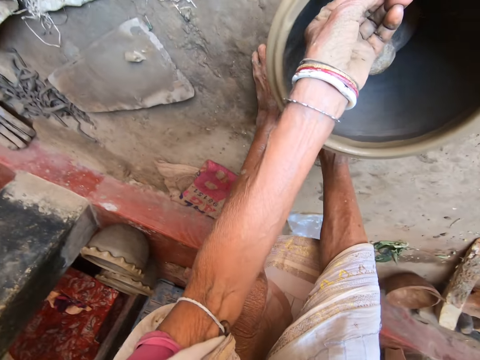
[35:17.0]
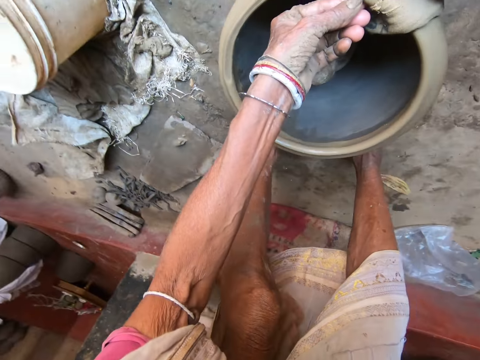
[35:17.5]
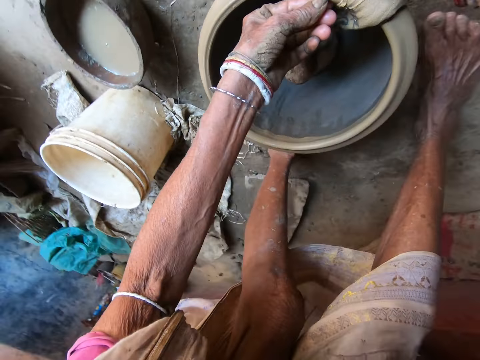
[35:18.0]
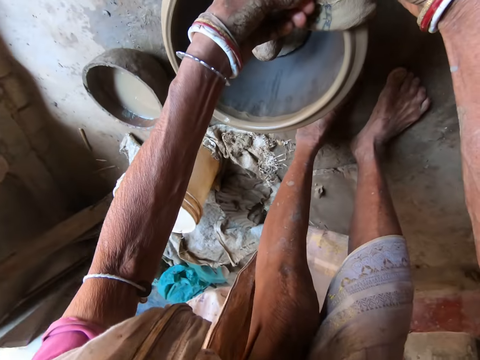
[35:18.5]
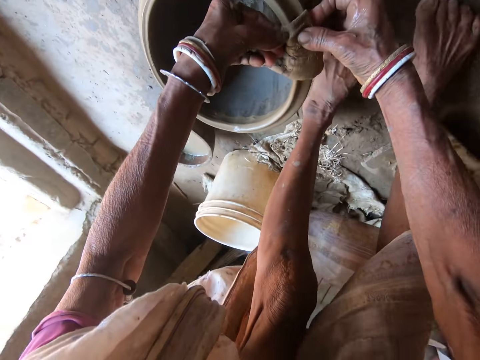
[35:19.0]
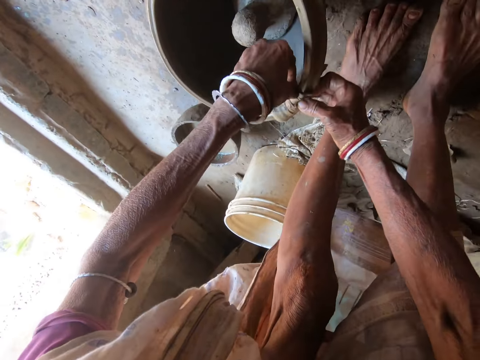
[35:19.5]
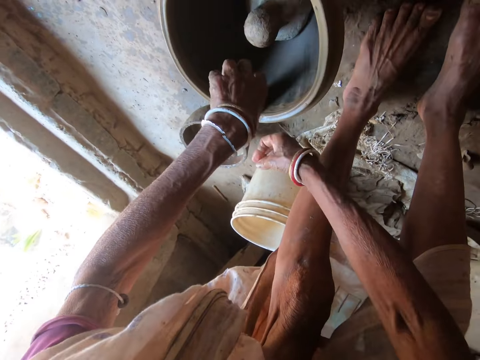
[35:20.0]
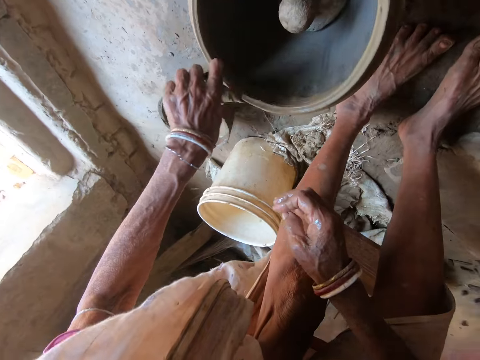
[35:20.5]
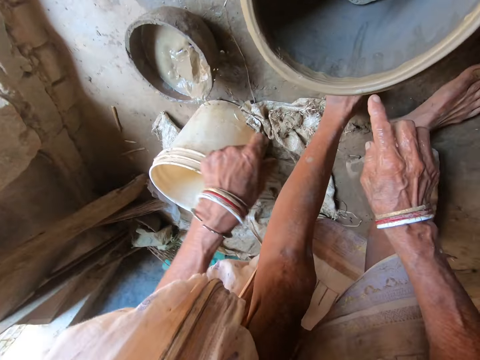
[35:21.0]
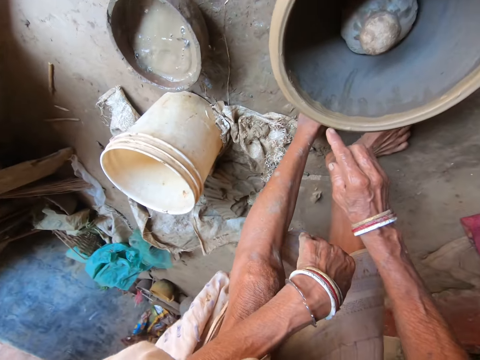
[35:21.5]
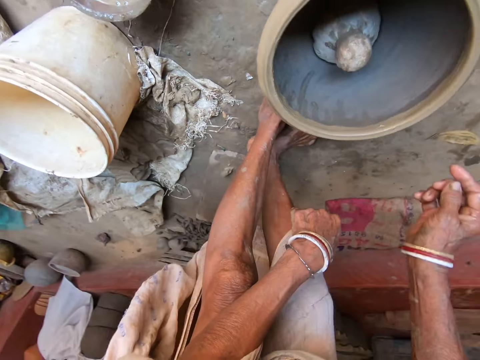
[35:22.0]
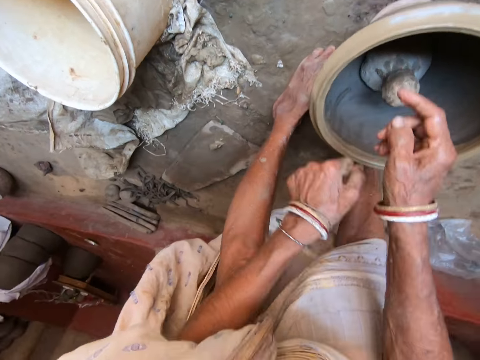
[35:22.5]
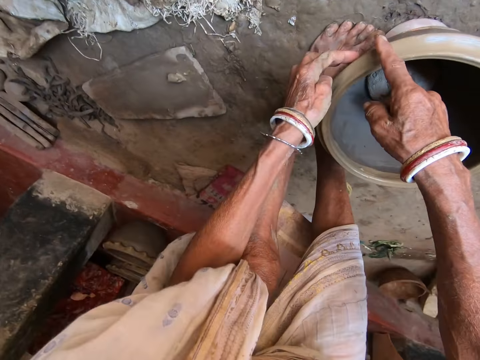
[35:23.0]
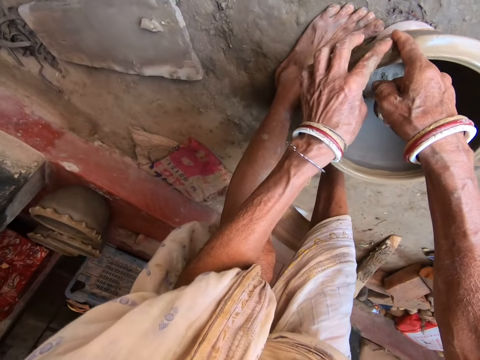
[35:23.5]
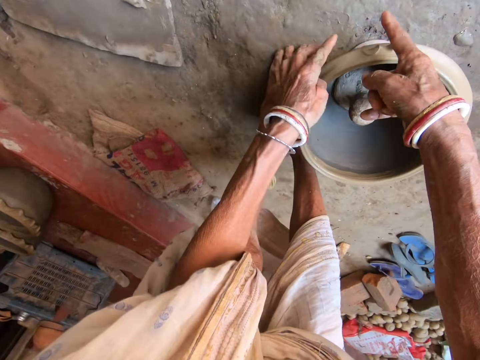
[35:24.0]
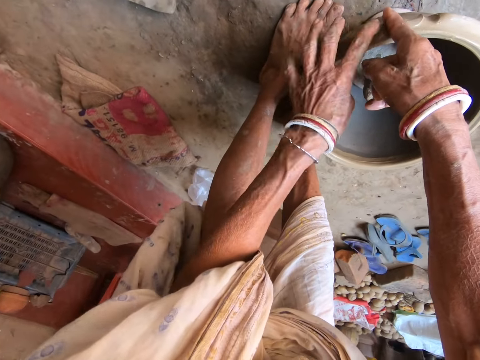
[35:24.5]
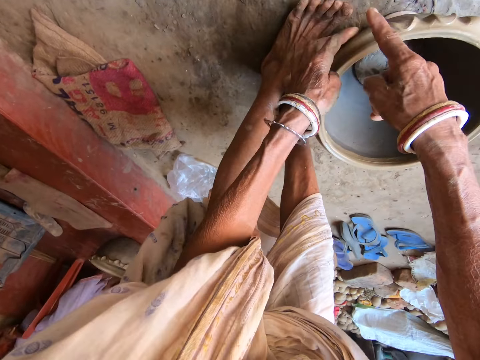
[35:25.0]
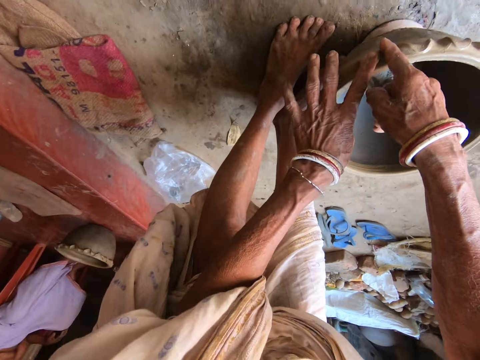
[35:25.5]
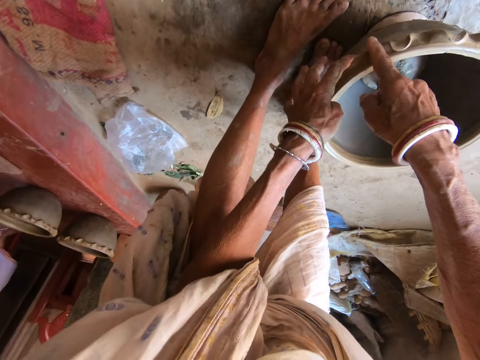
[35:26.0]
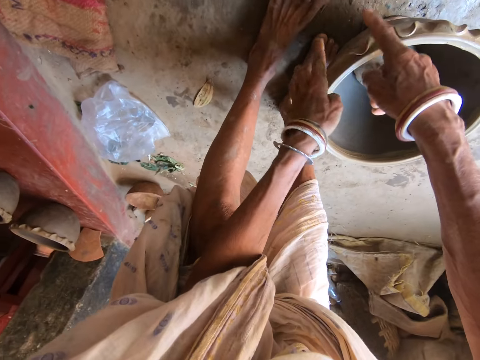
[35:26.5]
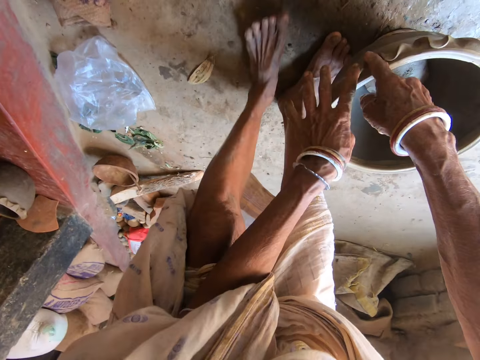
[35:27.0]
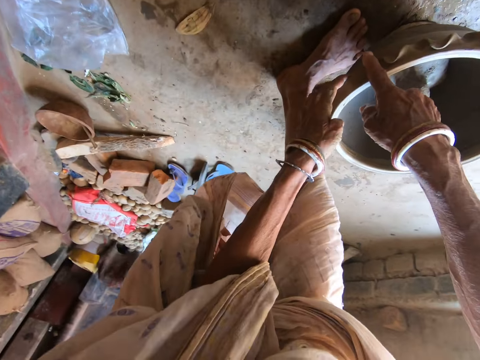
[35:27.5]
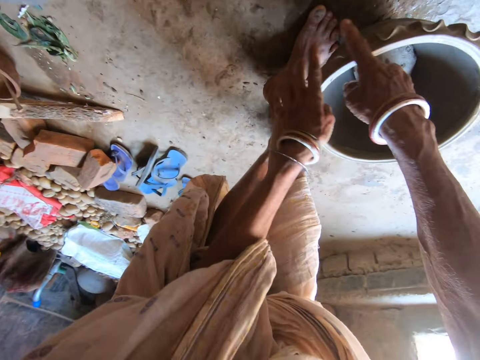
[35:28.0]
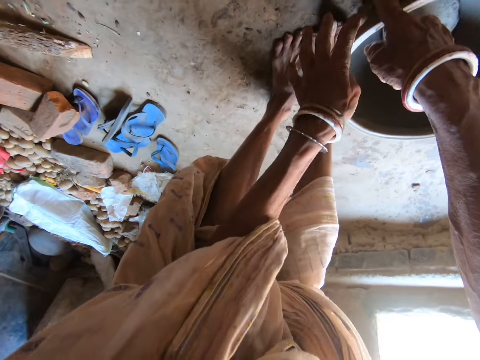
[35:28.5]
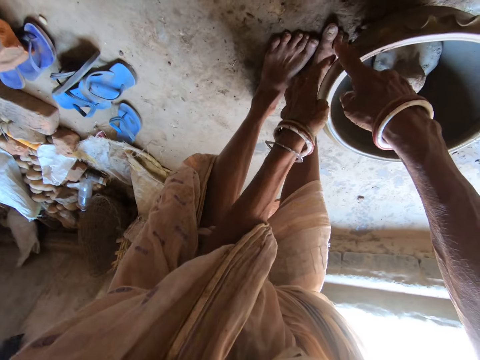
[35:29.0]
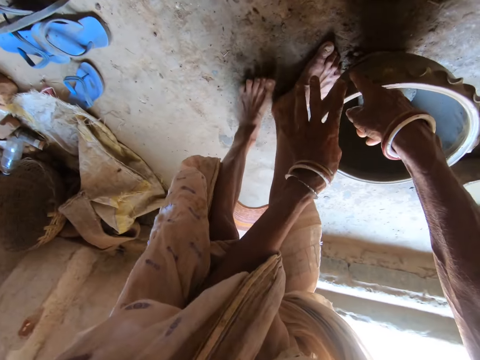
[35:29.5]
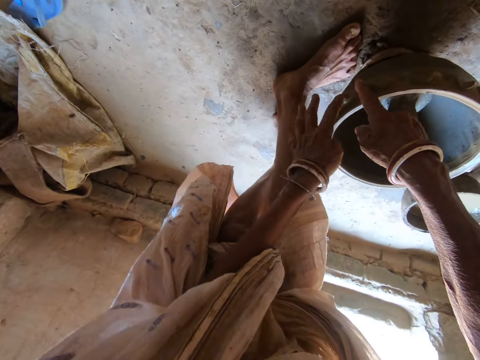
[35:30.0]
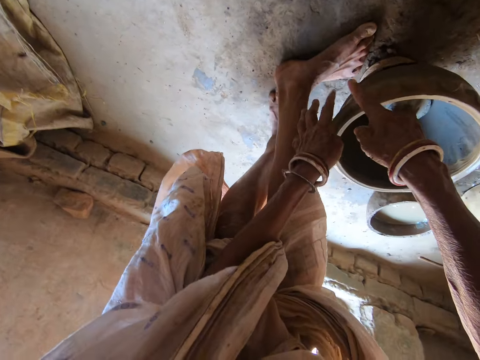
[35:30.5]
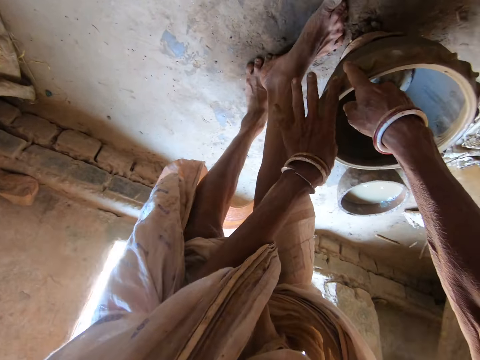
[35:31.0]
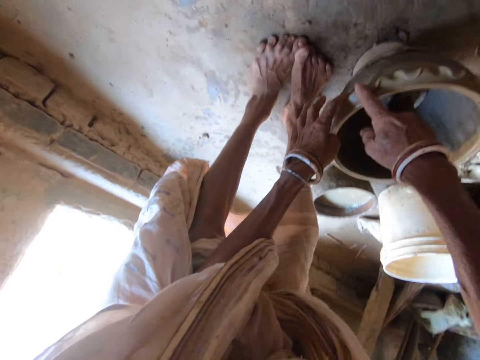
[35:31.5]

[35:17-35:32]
The camera wearer scrubs the pot. She throws the napkin into a bowl of water with her left hand. She dresses the pottery mold on the ground with her right hand. She patterns the pottery mold on the ground with her hands.

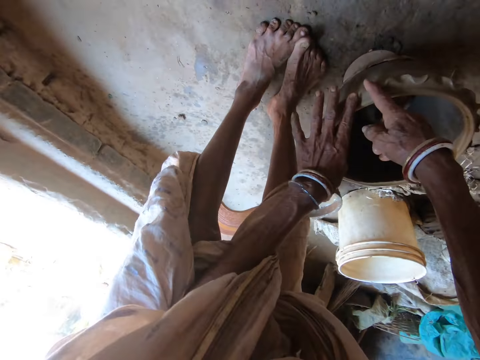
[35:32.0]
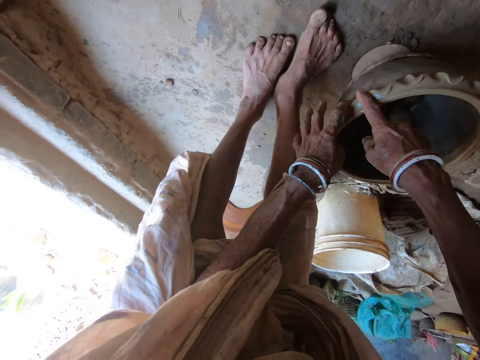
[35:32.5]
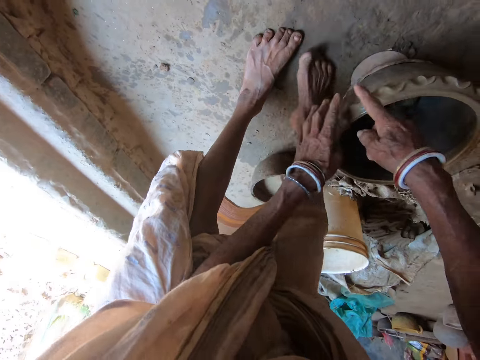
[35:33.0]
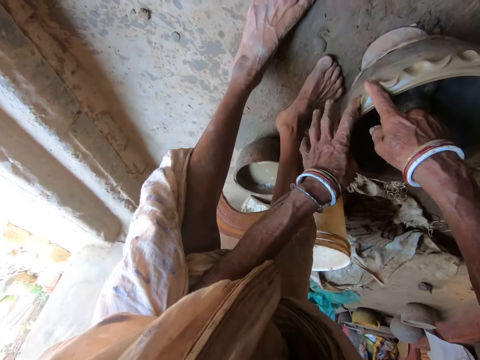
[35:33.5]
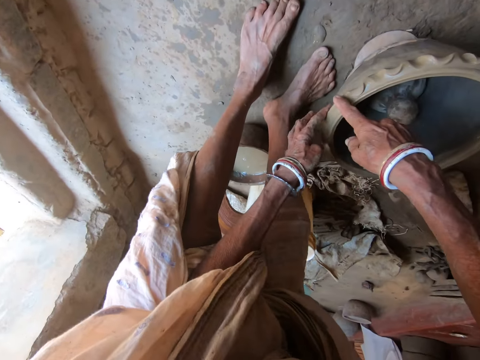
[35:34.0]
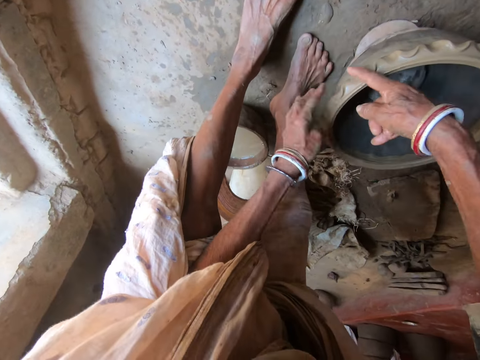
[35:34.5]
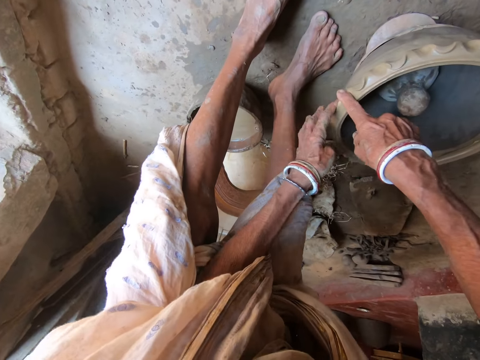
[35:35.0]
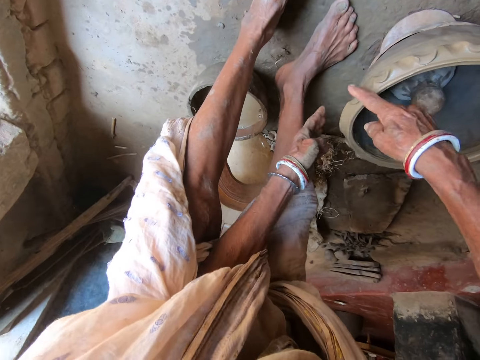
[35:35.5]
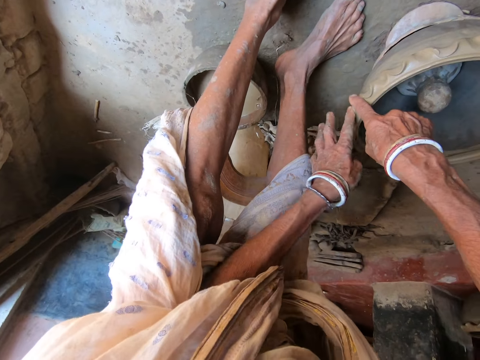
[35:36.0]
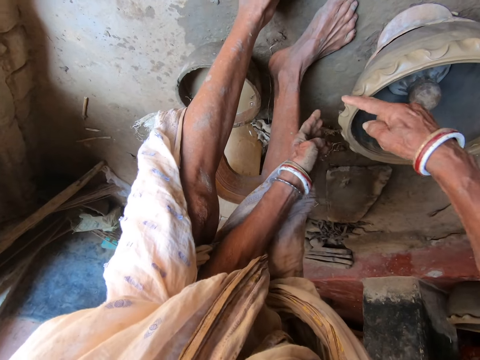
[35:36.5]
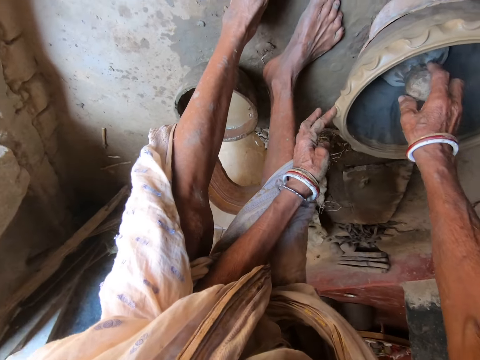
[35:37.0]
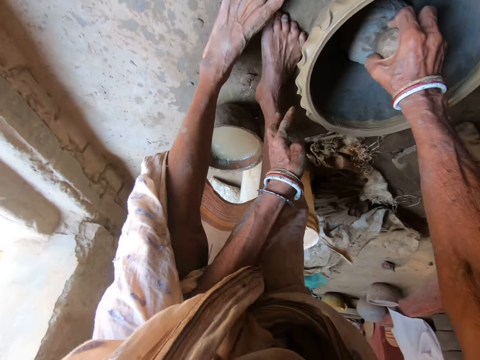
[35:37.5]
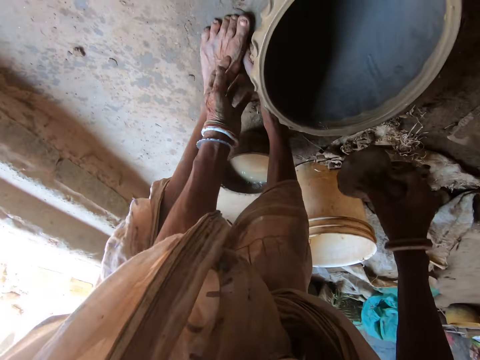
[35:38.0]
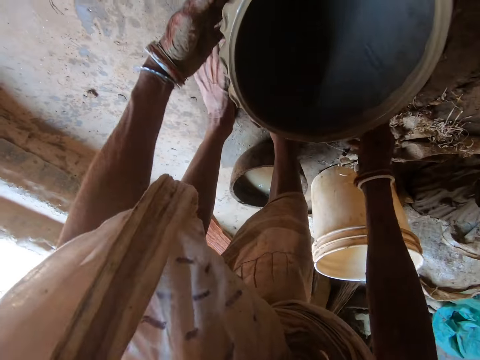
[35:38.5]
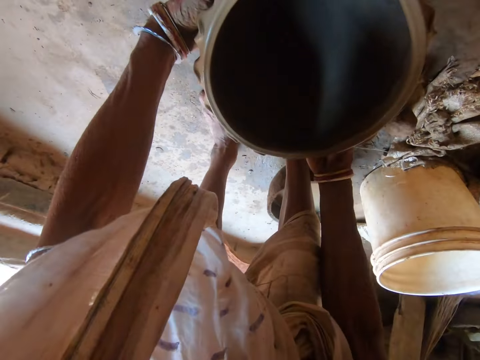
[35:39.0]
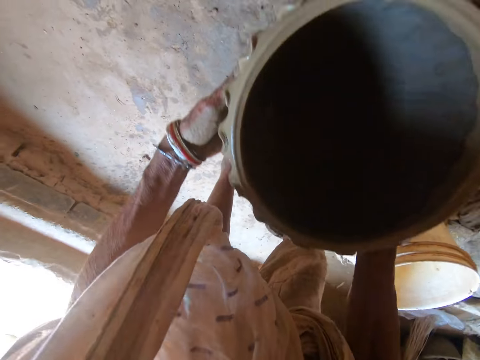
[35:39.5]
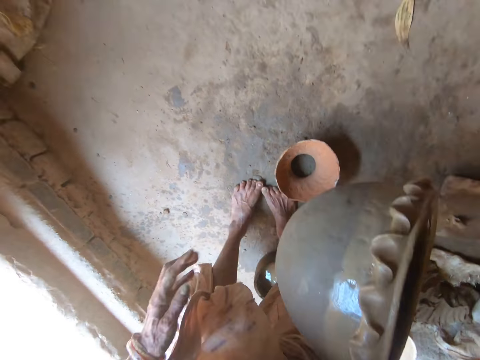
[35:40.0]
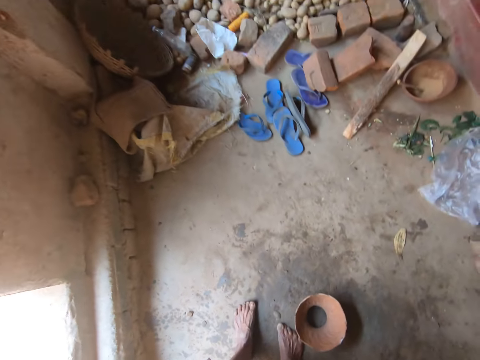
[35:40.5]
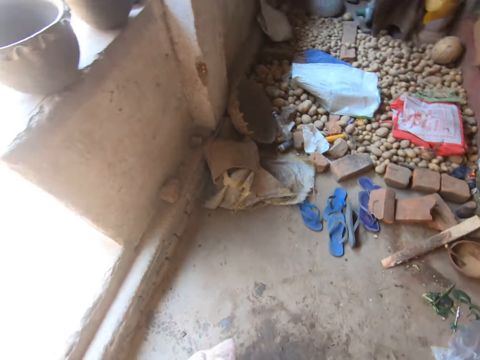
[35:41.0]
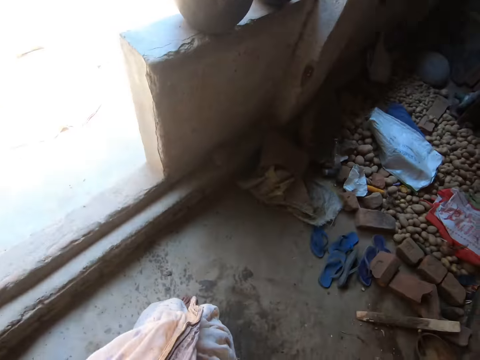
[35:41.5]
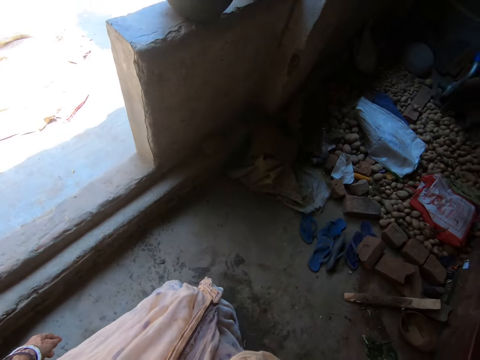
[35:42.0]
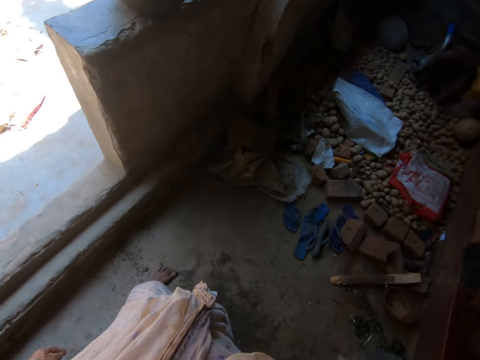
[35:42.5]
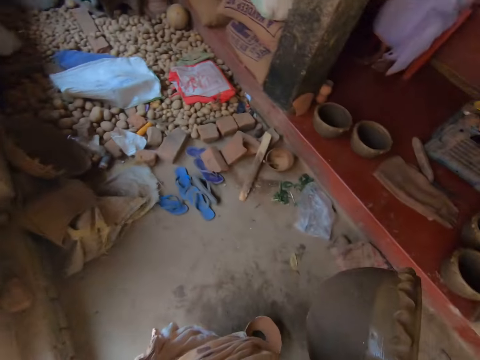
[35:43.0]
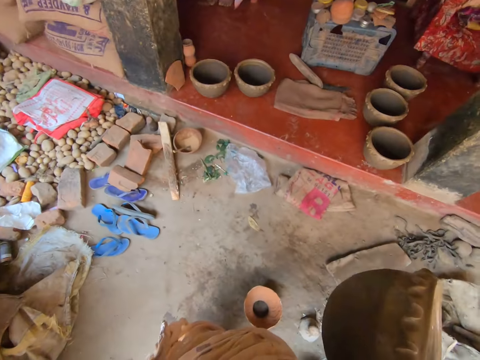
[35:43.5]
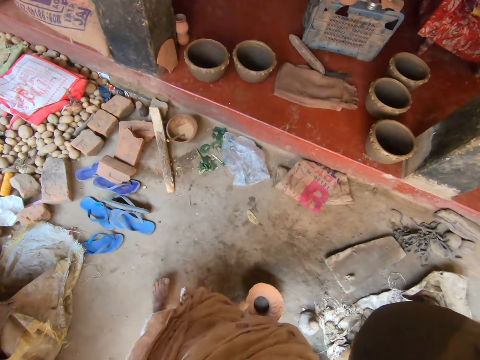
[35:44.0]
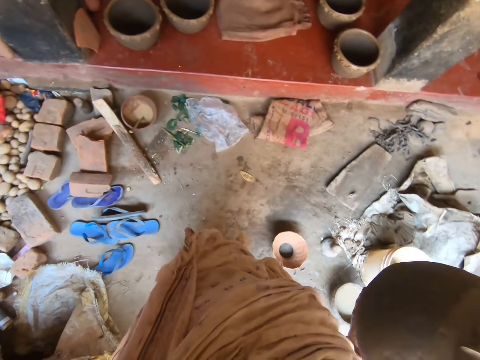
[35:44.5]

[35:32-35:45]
The camera wearer picks up the cover mold or potter's wheel in the pottery mold with her right hand. She drops the cover mold in her right hand on the ground. She picks up the pottery mold from the casted mold on the ground with her hands. She holds the pottery mold with her right hand. She walks around the room.
